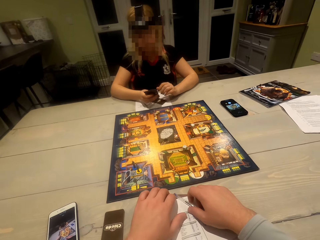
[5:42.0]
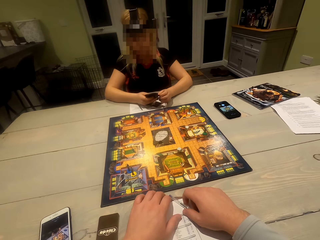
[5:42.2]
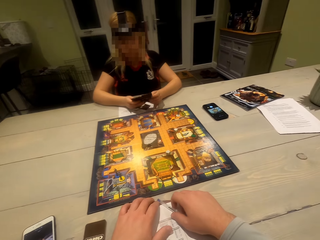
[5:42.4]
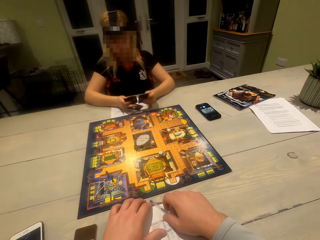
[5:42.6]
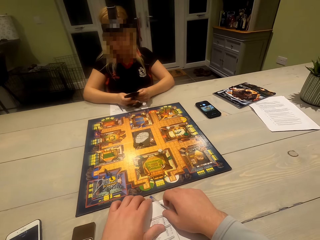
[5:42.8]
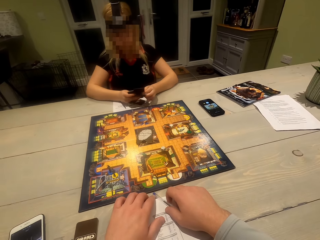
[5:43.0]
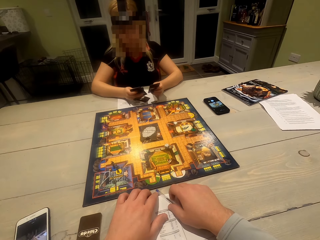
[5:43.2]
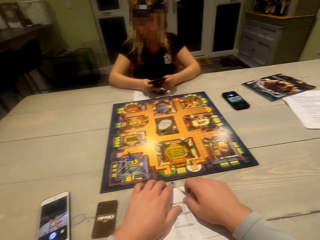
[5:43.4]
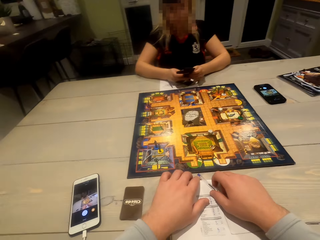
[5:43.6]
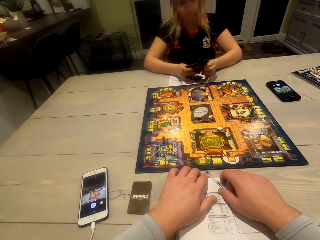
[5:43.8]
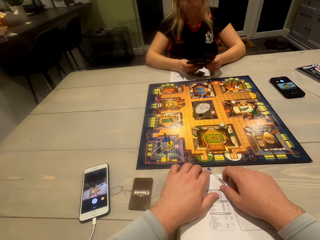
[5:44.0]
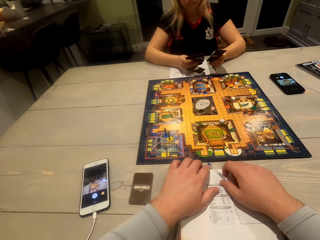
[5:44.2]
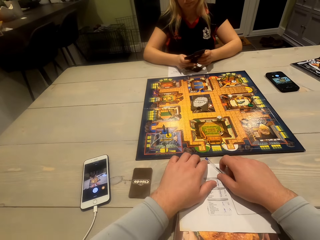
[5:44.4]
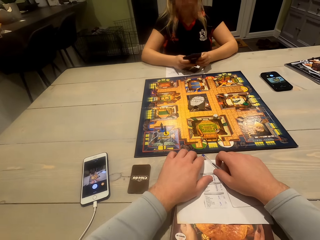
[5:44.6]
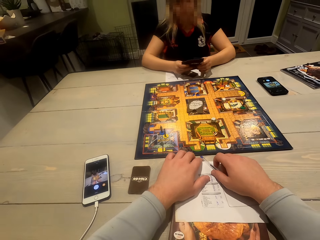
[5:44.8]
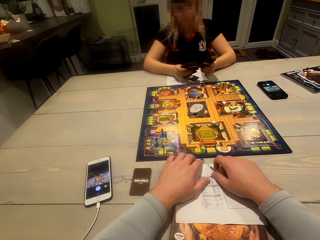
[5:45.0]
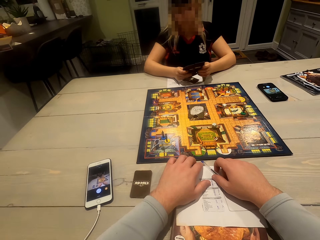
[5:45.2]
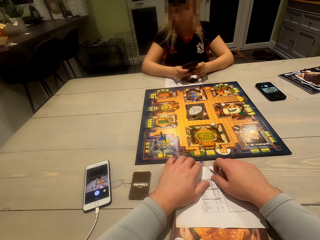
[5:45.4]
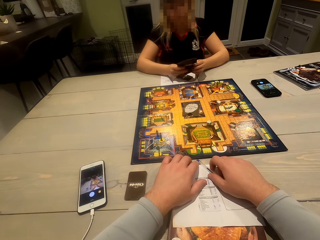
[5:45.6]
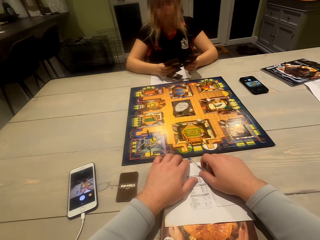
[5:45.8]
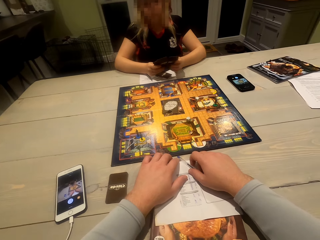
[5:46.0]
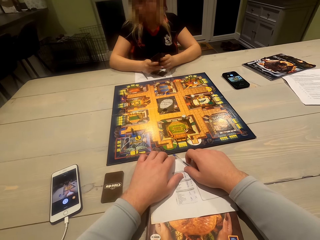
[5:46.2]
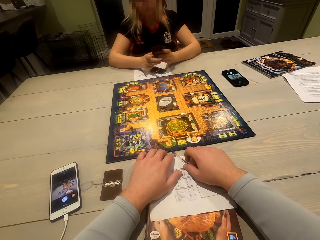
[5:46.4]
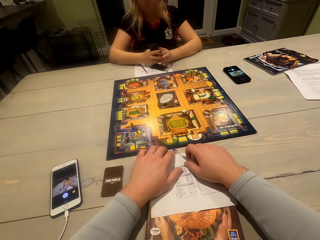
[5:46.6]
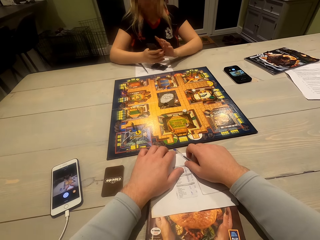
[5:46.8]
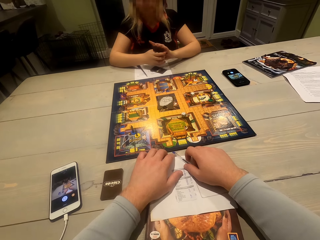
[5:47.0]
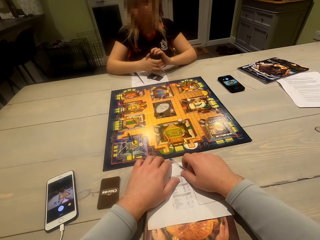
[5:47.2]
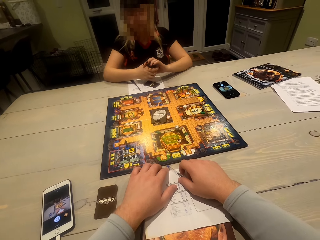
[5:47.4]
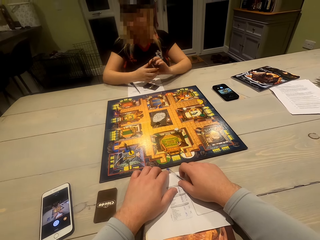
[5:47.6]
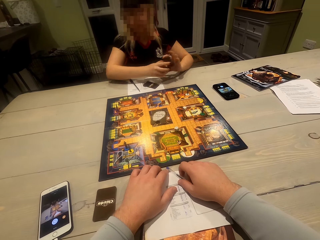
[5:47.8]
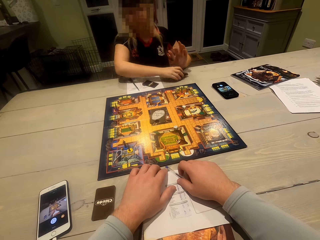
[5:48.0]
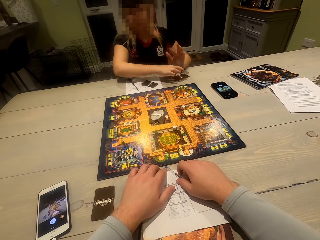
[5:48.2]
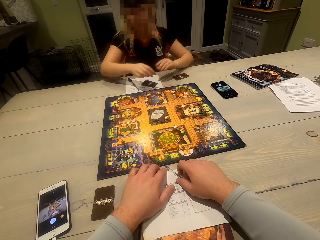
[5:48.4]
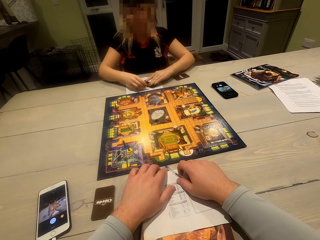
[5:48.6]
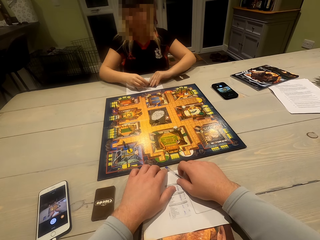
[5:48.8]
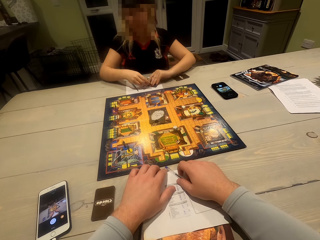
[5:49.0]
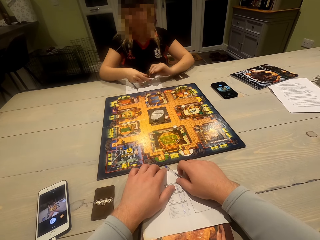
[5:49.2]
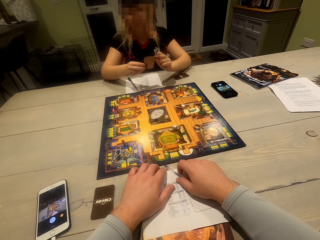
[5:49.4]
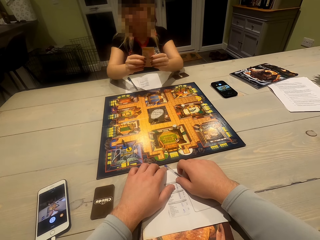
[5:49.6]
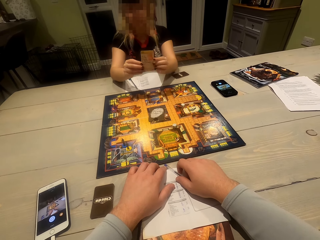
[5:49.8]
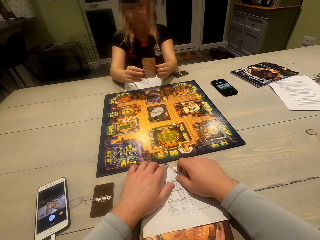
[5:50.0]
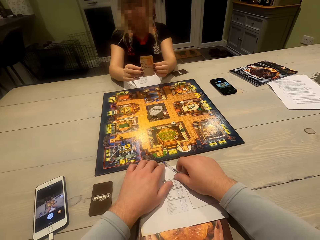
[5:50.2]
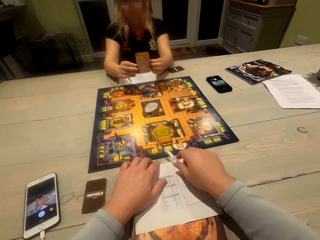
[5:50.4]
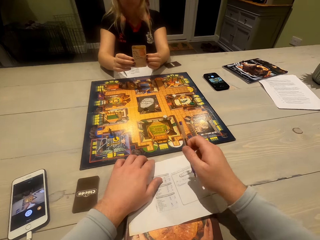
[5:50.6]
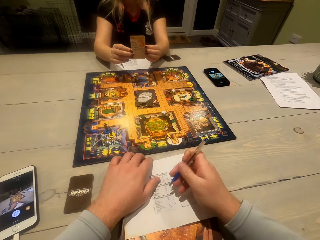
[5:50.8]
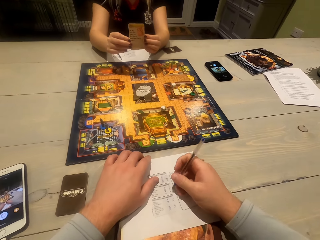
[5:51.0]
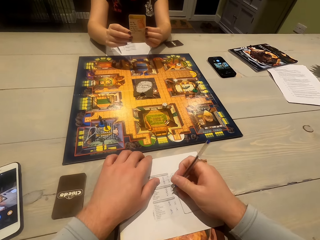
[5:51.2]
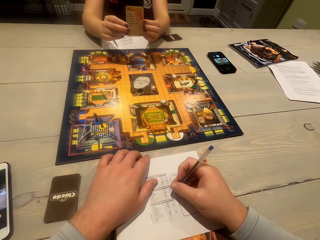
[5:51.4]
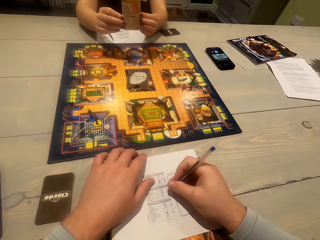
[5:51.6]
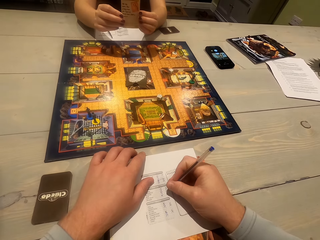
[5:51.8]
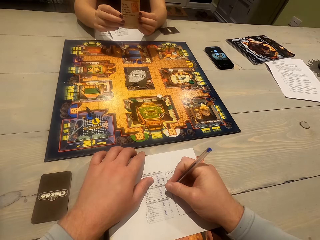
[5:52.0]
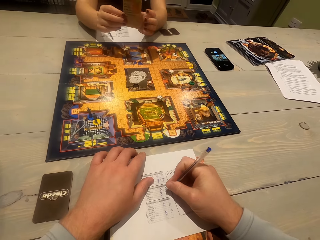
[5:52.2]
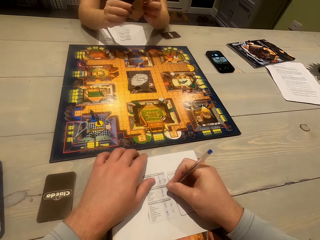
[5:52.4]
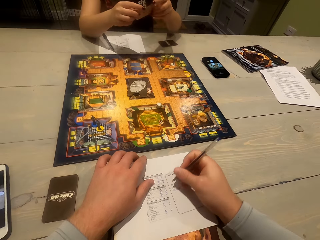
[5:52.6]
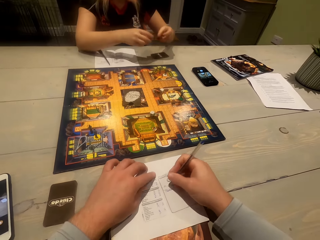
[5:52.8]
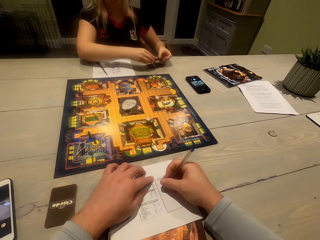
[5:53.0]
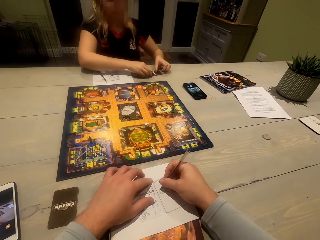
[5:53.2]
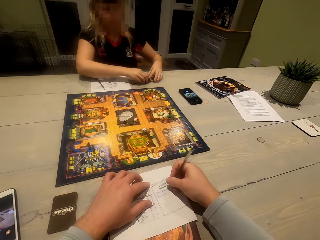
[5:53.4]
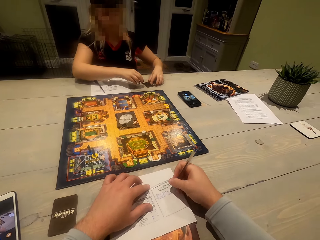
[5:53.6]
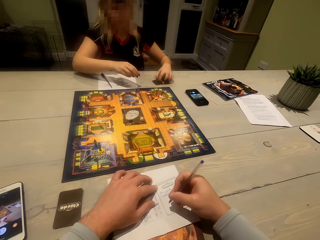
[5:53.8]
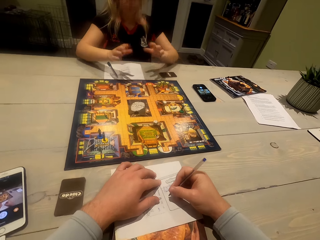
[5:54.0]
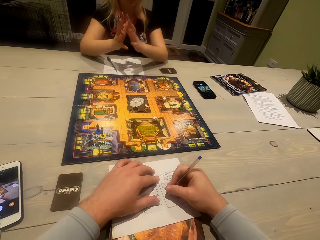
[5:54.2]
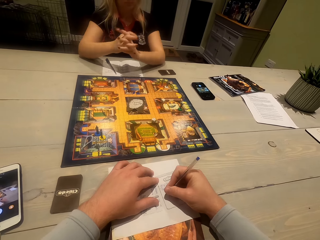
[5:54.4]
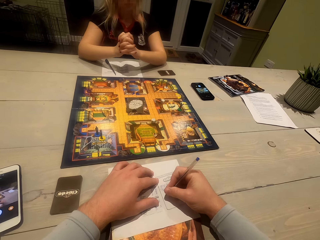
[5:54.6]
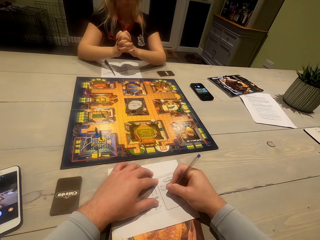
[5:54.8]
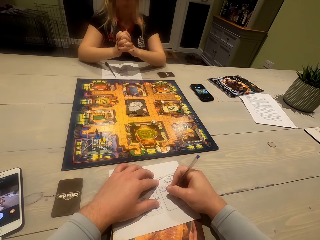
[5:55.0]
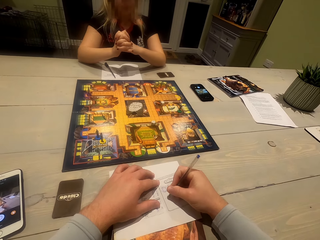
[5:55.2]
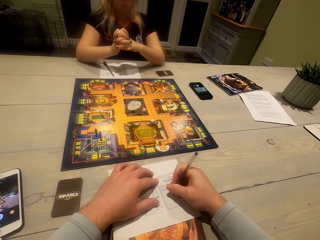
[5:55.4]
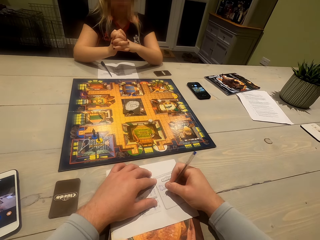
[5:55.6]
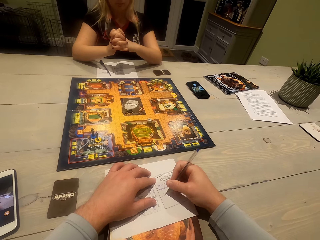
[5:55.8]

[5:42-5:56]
The camera wearer looks around. A woman places cards on the table and takes the cards from the table. The woman shows the card to the camera wearer. The woman shuffles the cards. The camera wearer picks up a pen. They write on a paper.

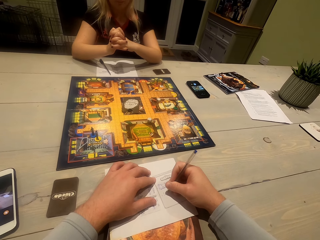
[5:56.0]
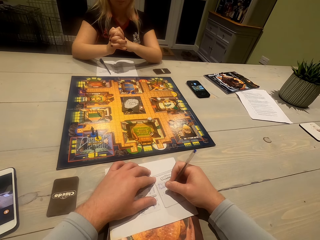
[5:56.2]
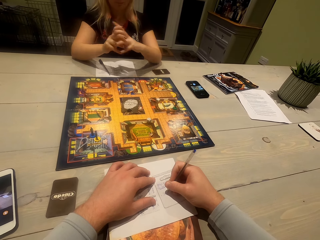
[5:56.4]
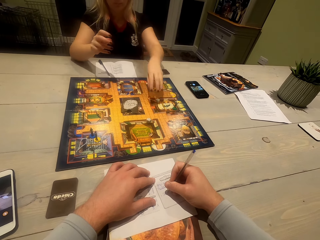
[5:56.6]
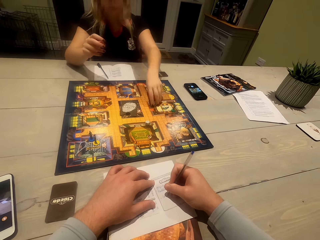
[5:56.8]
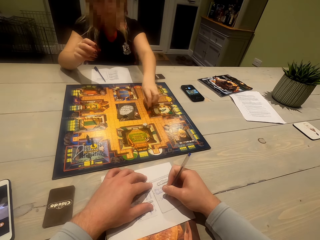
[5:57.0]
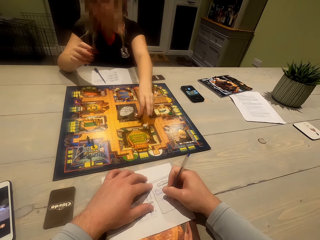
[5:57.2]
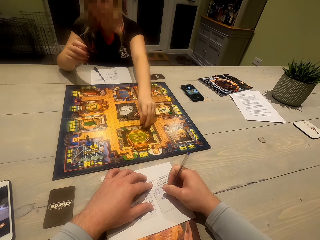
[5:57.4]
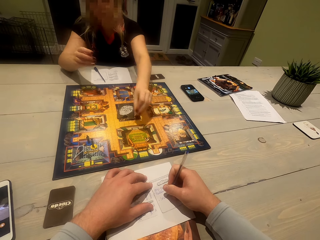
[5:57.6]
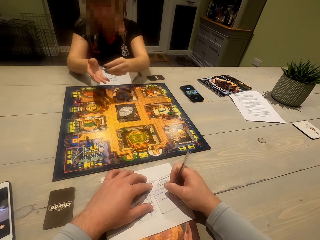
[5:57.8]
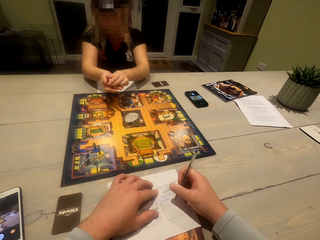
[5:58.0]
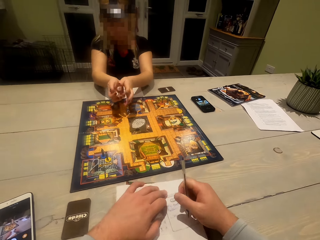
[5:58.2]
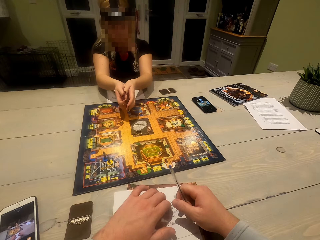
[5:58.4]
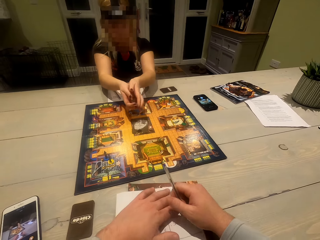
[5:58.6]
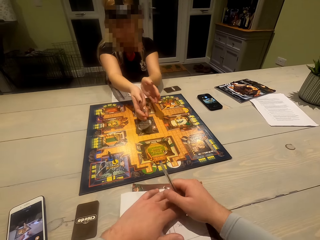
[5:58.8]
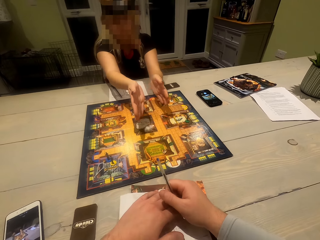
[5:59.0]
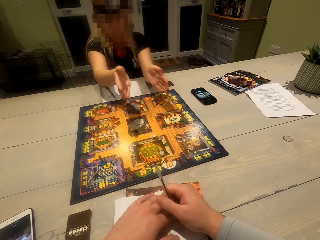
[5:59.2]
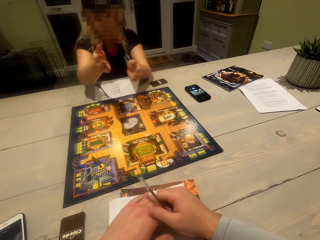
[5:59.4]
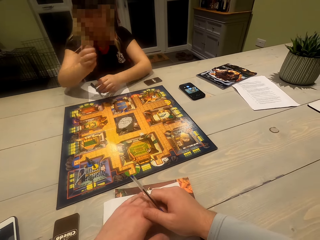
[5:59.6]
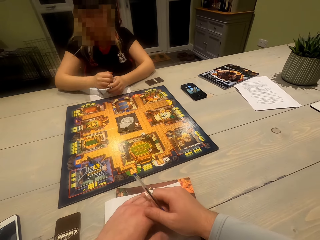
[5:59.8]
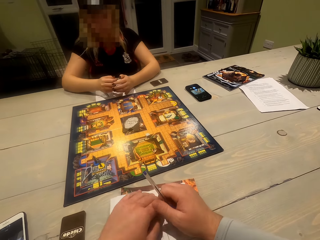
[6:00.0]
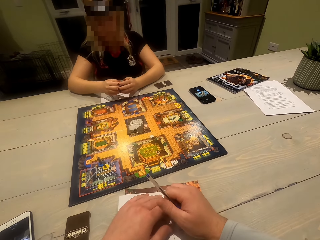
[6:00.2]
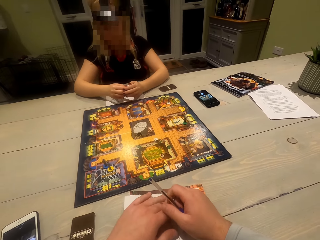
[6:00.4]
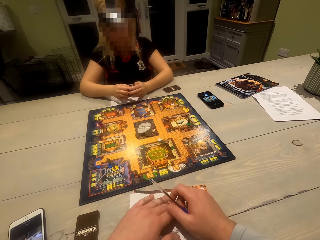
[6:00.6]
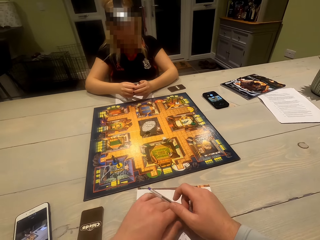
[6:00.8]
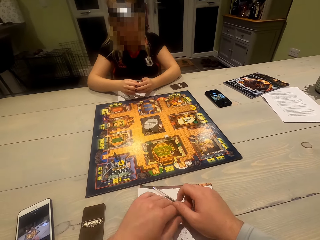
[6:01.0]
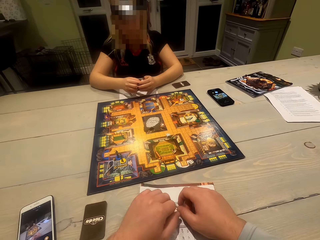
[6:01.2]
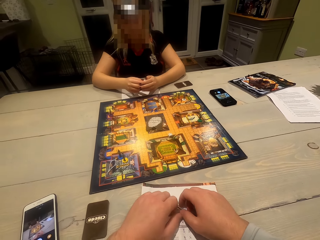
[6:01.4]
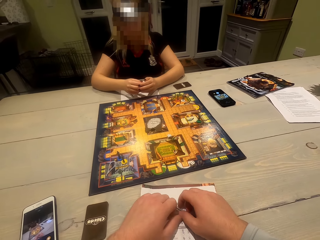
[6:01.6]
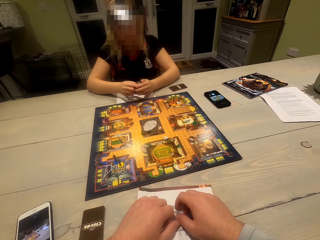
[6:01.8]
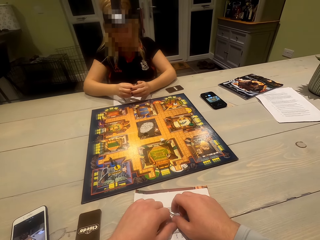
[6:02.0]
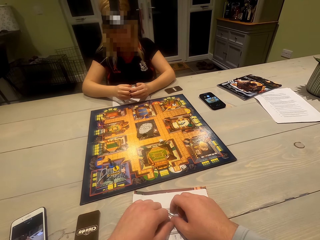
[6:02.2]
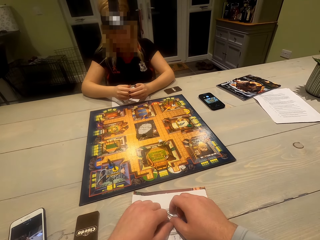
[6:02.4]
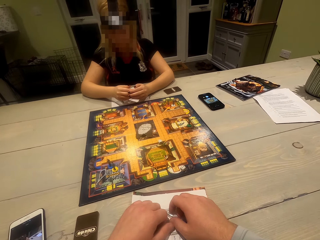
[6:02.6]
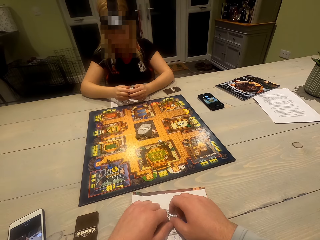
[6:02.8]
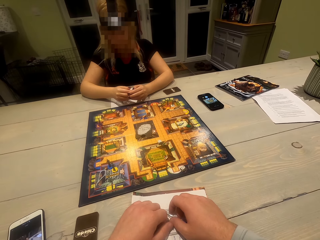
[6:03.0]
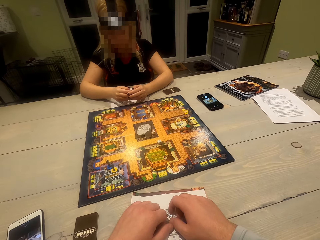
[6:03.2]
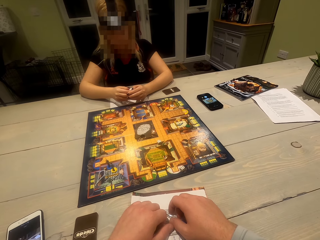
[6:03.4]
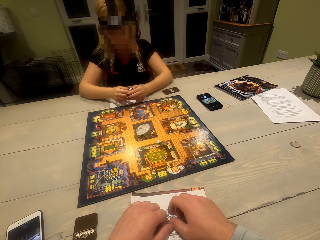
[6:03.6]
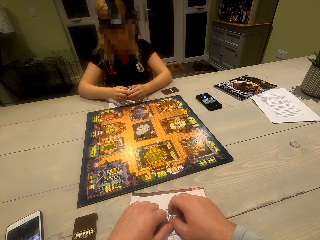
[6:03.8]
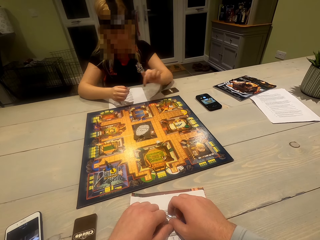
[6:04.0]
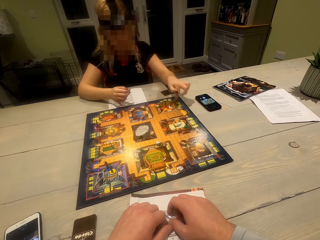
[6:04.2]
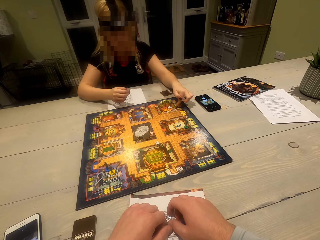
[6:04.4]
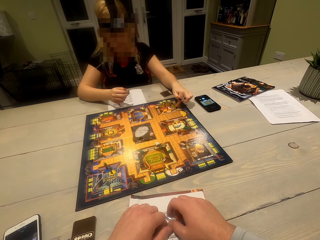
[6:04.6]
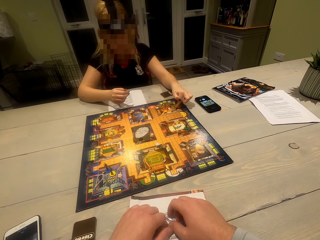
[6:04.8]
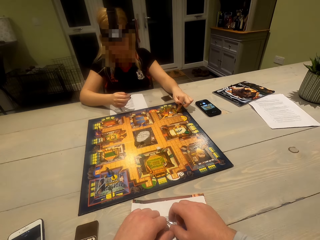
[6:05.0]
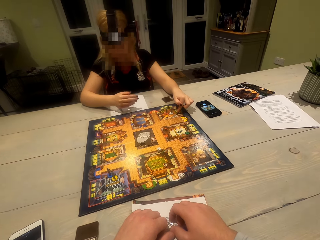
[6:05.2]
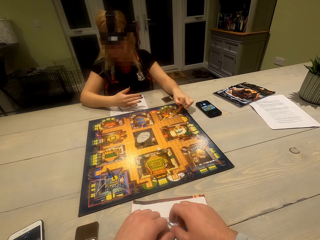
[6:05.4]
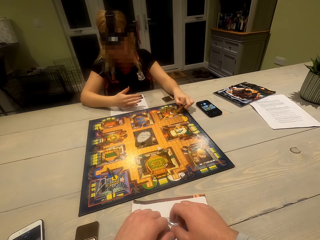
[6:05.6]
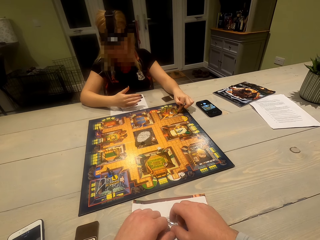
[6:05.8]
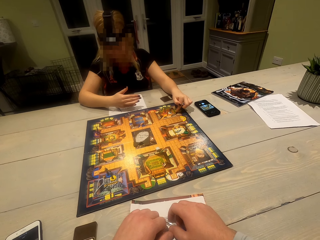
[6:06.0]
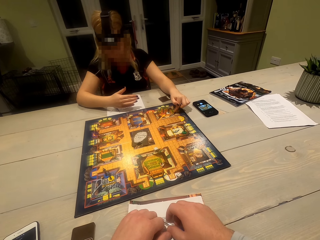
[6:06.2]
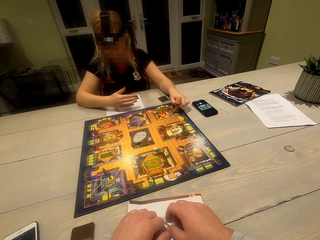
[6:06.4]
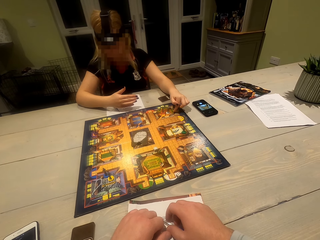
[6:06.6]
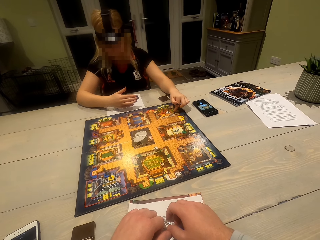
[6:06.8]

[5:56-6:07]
The woman tosses the dice. The woman picks up the dice and drops the dice. The camera wearer looks at the board game.
